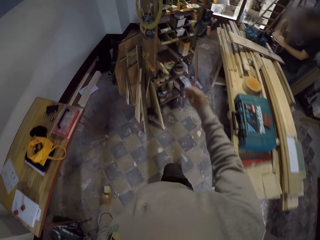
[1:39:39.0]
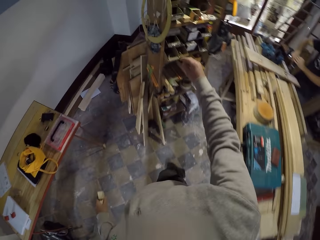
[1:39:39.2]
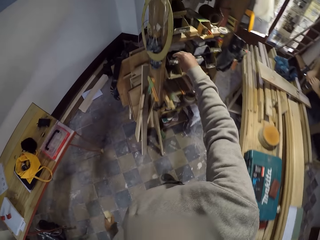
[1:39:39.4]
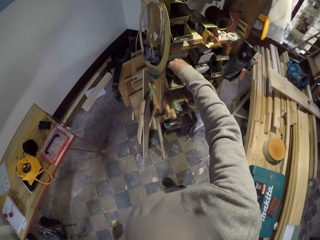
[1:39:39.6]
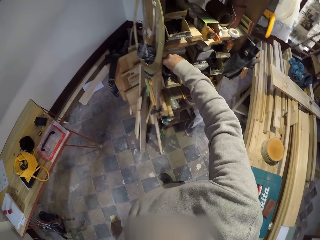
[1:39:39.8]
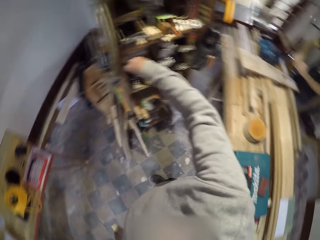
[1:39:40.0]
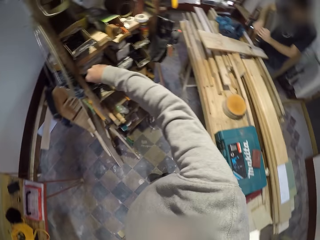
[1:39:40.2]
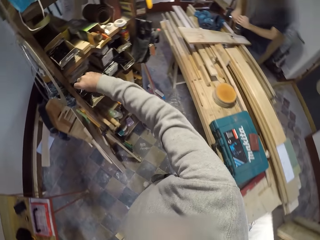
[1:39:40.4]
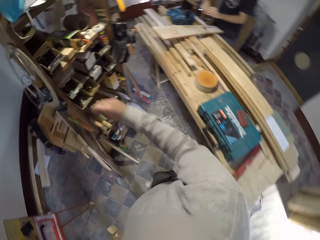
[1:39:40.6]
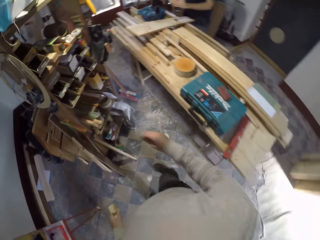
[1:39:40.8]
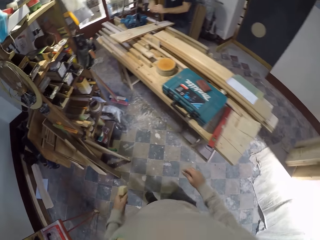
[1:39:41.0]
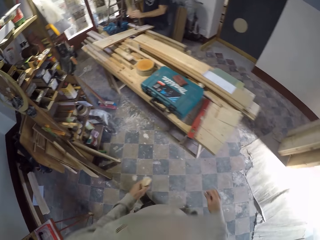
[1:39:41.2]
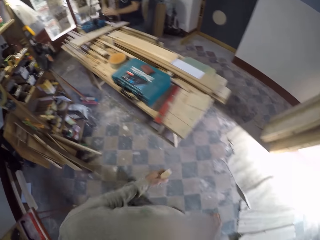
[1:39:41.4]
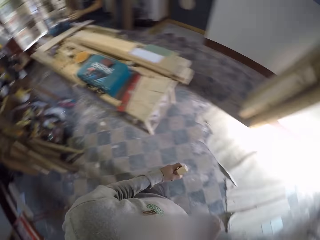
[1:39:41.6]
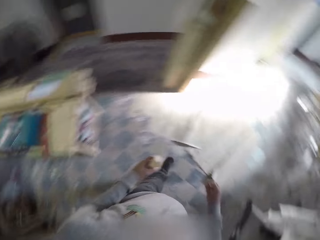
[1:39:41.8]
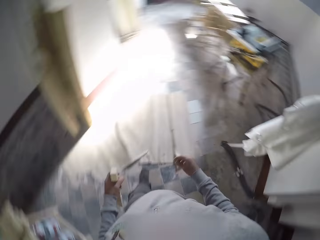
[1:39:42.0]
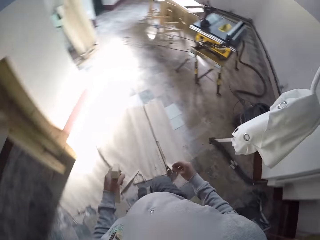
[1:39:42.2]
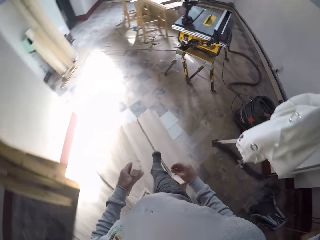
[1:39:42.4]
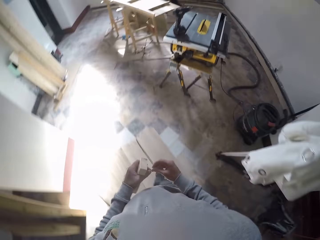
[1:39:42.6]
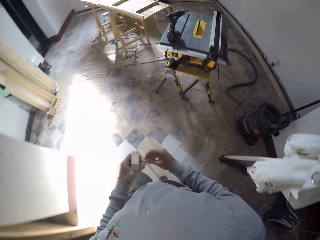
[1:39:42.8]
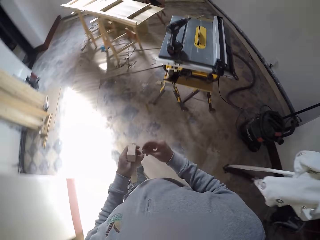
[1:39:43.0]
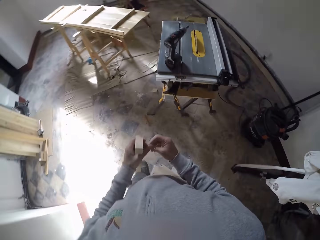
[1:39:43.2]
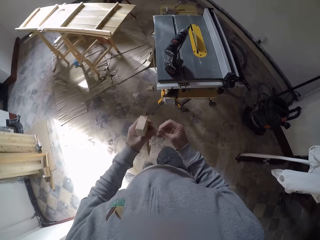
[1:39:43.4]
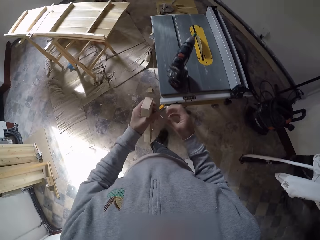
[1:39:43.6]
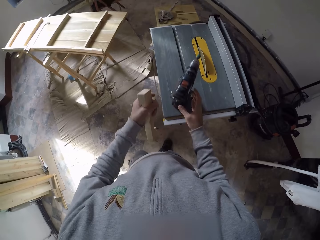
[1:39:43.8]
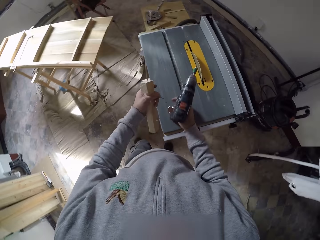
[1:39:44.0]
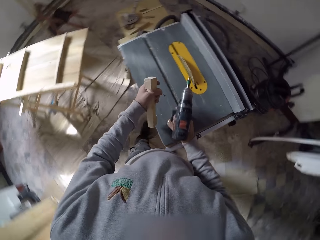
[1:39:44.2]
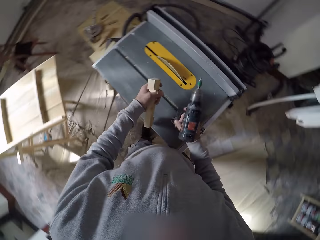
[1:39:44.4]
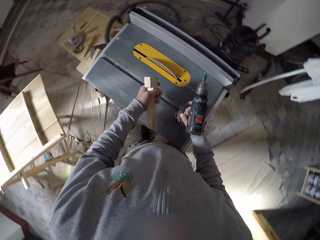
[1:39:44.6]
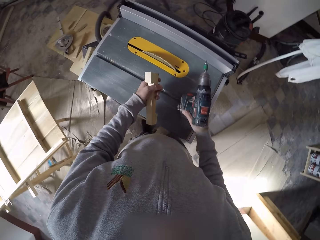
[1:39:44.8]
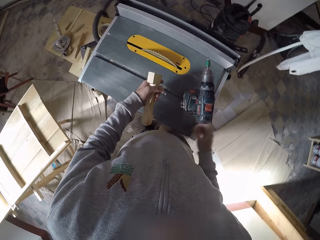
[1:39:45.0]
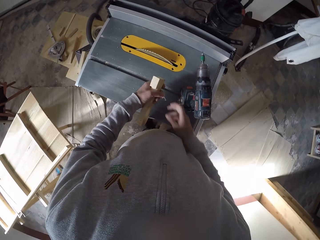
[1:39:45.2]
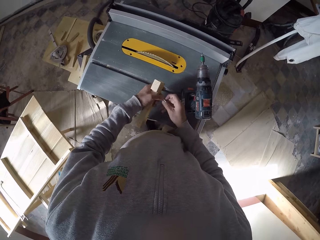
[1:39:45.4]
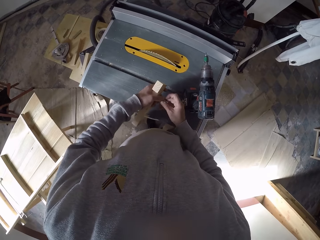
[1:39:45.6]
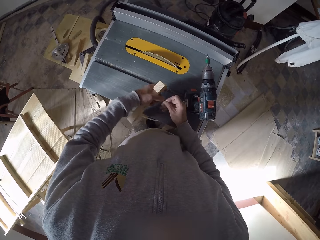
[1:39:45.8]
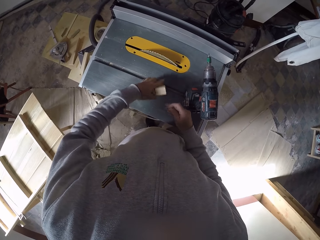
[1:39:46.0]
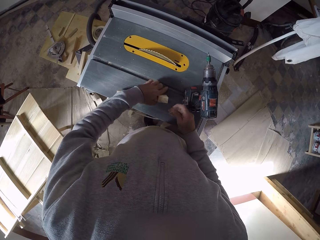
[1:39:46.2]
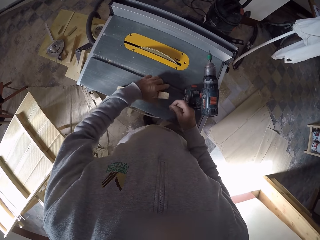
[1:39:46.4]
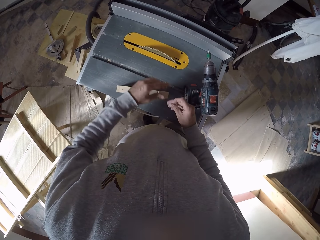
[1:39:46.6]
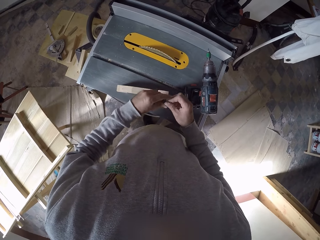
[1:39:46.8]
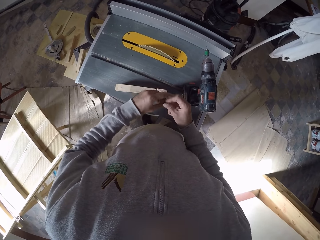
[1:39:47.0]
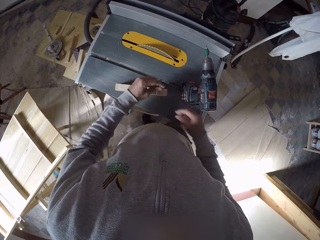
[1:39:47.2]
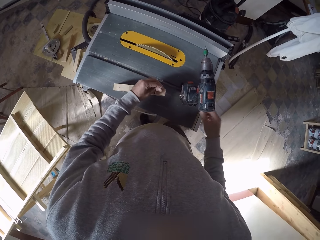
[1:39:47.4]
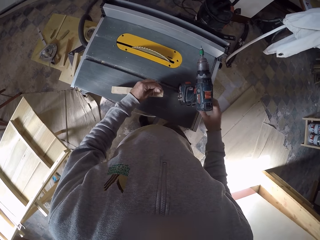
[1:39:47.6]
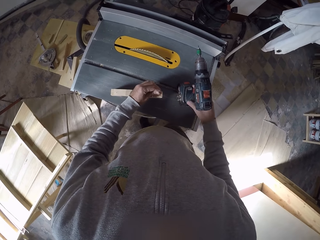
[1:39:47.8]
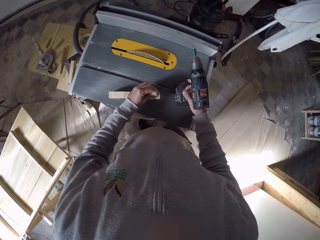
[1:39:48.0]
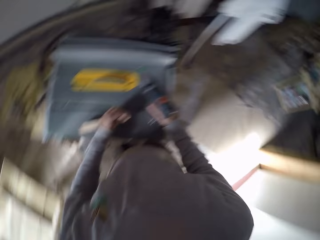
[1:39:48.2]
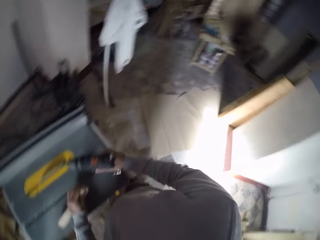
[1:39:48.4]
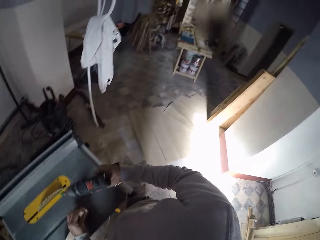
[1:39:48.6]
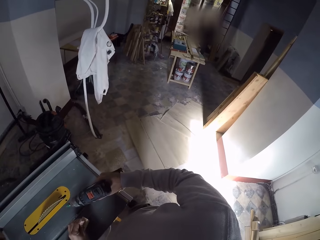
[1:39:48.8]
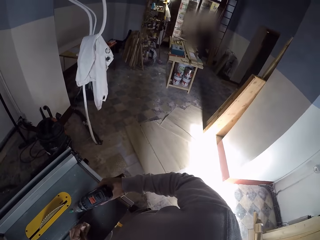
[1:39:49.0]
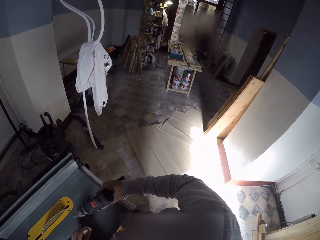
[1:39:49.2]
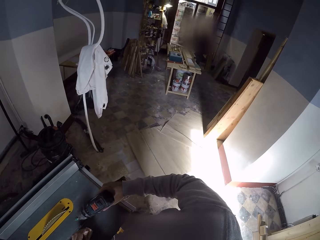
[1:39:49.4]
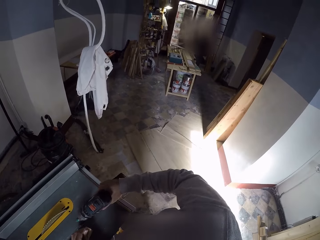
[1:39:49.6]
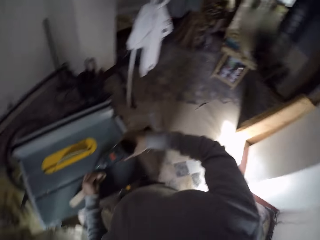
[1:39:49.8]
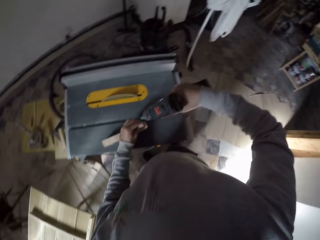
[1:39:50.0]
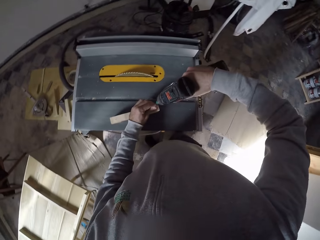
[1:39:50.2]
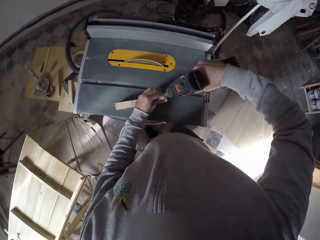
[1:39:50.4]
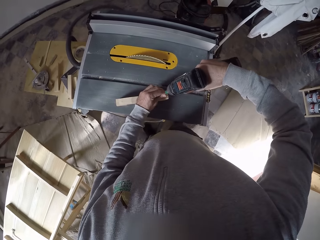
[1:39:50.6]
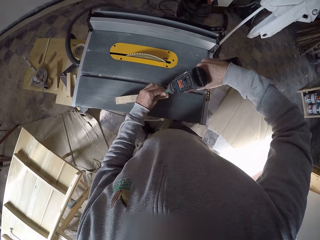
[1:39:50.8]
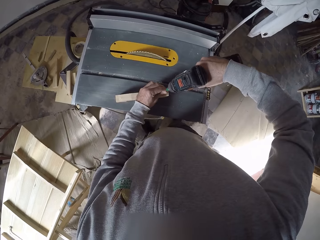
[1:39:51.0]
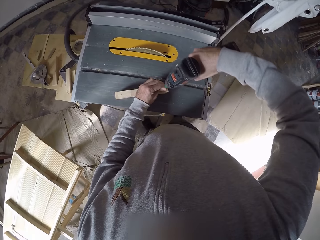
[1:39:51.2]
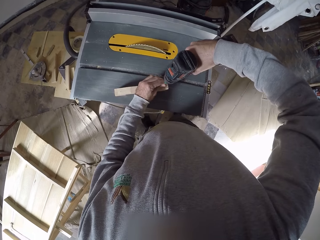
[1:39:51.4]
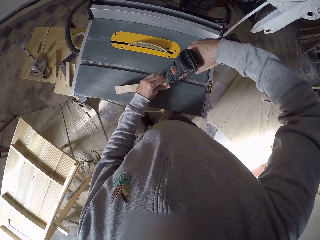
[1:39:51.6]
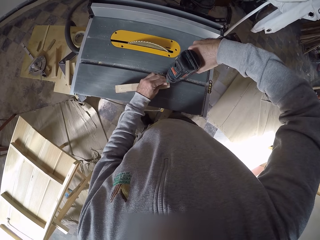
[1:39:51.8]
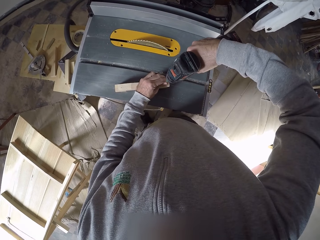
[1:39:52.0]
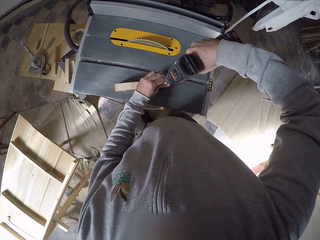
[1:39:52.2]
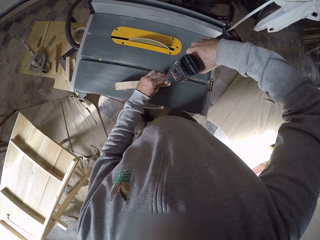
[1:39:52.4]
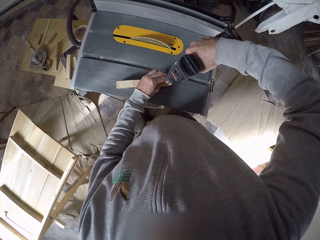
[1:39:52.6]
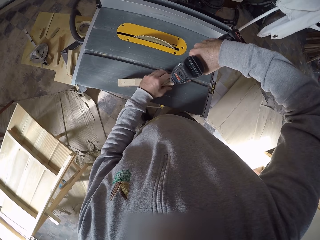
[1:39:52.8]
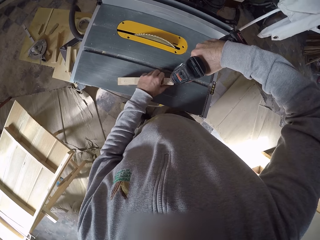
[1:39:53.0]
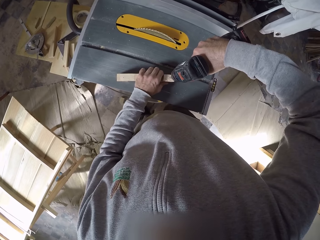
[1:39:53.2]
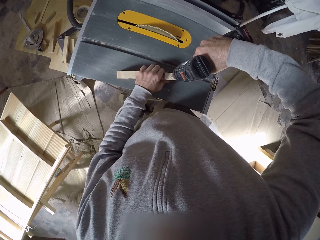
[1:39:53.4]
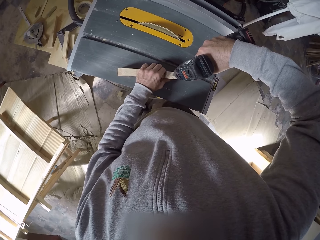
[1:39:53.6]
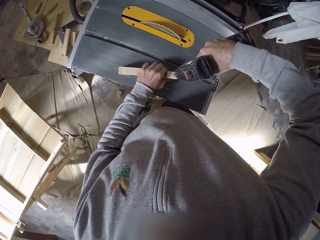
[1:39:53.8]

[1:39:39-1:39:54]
The camera wearer takes a drill bit from a shelf with his right hand. He passes the drill bit in his right hand to his left hand. He moves the hand drill on the table with his right hand. He picks up the drill. He passes the drill bit in his left hand to his right hand. He places the wood in his left hand on the table. He passes the drill bit in his right hand to his left hand. He places the drill bit in his left hand on the wood on the table. He takes the hand drill from the table with his right hand. He drills the wood on the table with the hand drill in his right hand.

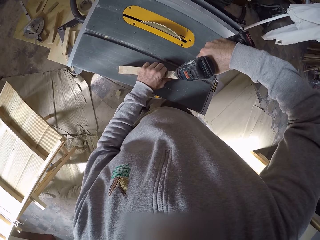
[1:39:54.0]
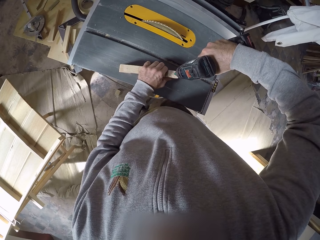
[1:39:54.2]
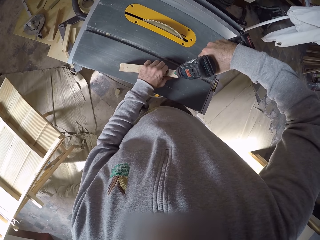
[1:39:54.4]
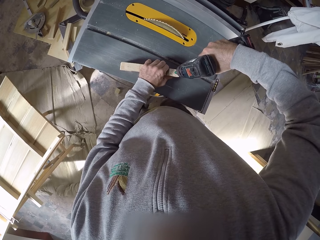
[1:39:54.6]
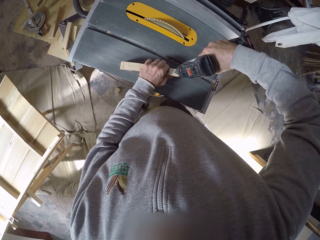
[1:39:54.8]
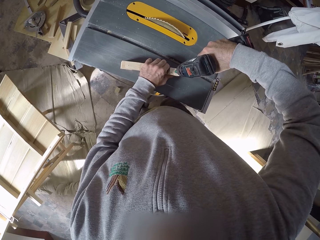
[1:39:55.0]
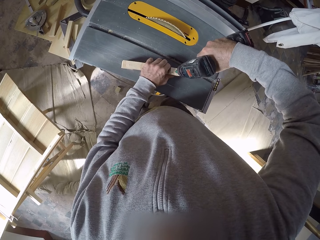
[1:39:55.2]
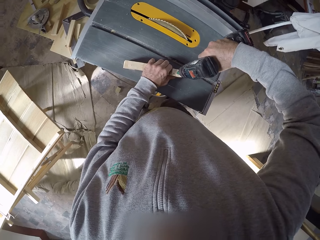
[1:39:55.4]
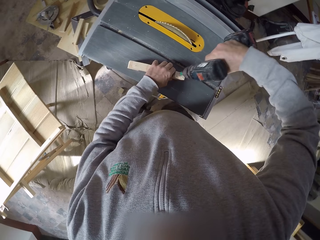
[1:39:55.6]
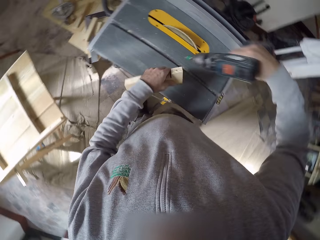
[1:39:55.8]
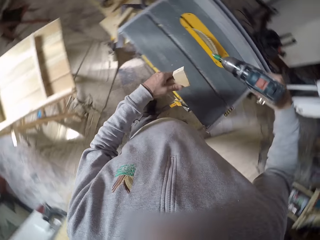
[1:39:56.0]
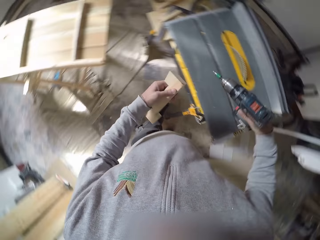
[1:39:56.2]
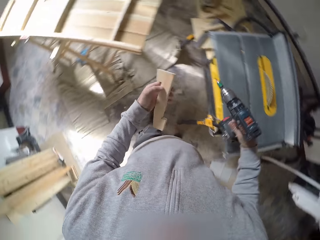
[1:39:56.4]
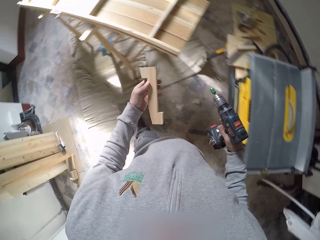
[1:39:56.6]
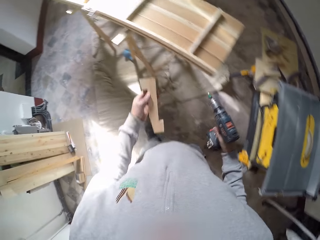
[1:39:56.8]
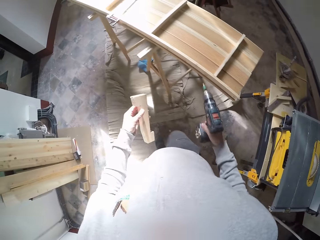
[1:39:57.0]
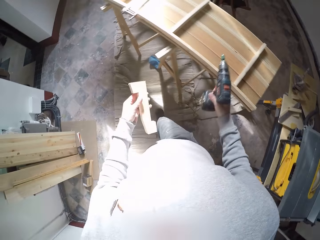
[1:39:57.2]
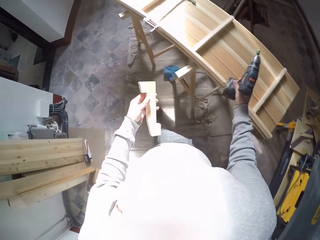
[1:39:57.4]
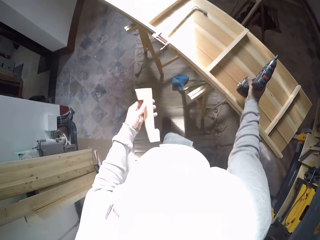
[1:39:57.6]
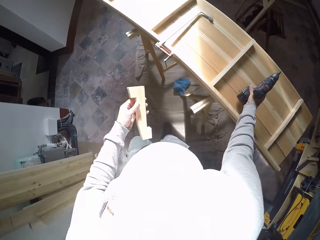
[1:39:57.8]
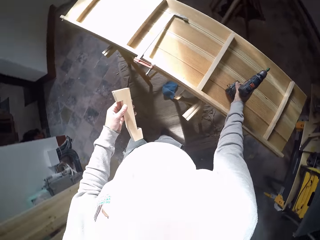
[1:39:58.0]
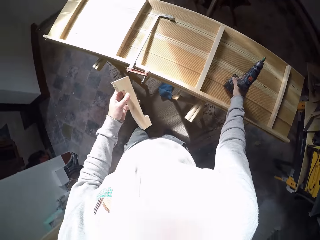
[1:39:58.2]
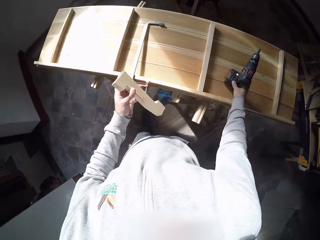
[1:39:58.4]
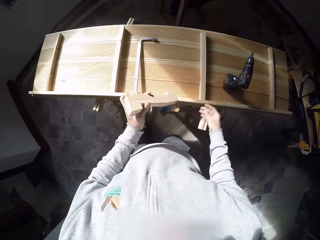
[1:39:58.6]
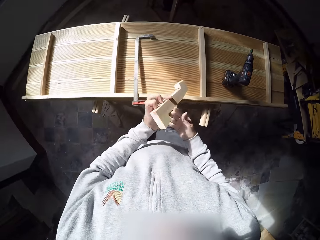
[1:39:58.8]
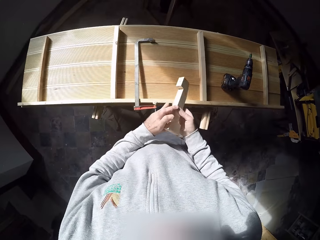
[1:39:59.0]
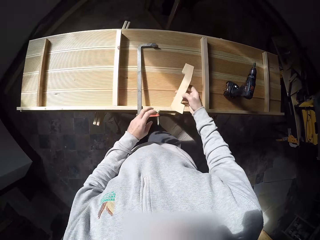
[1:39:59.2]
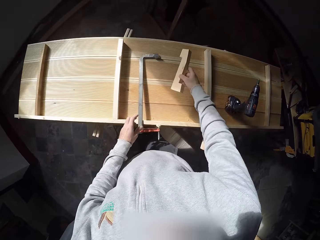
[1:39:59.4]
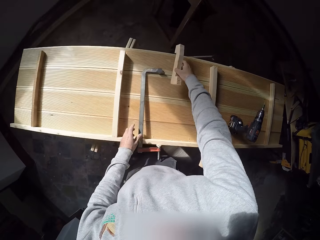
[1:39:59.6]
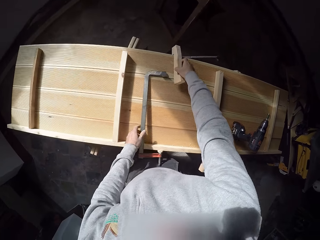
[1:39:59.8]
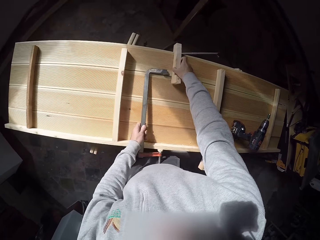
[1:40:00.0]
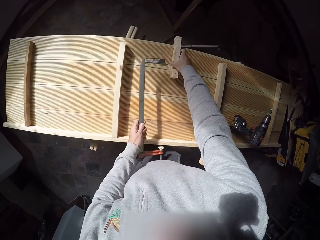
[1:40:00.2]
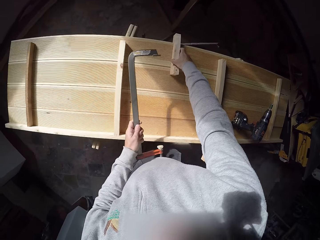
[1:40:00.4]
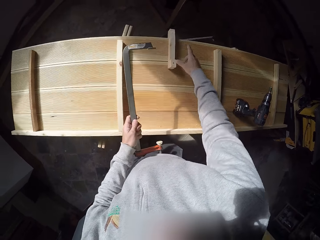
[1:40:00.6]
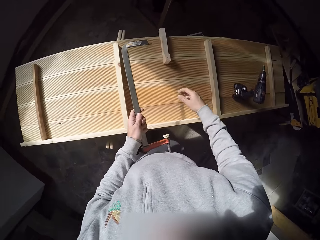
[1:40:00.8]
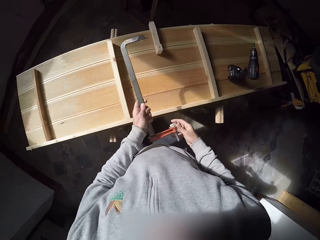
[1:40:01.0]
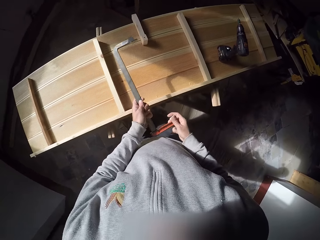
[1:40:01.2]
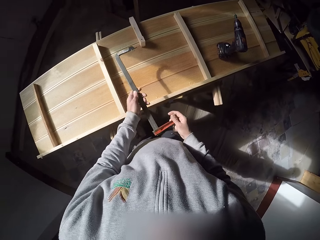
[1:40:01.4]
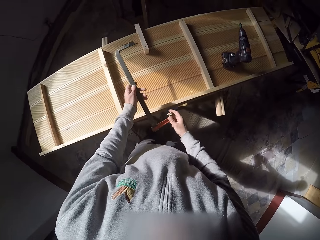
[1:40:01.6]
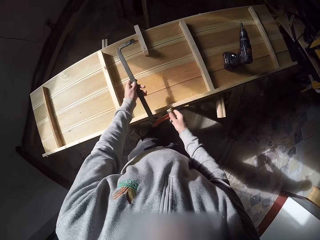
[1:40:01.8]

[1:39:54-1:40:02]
The camera wearer takes the wood from the table with his left hand. He drops the hand drill in his right hand on the table. He passes the wood in his left hand to his right hand. He takes an f-clamp from the table with his left hand. He places the wood in his right hand on the table.
